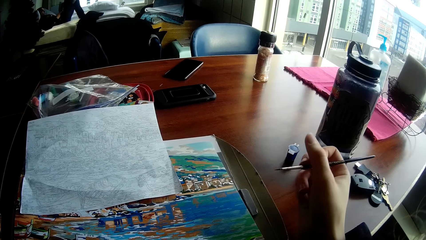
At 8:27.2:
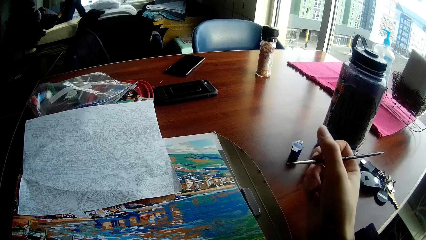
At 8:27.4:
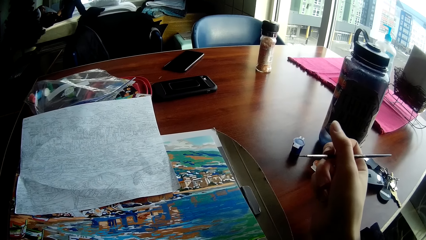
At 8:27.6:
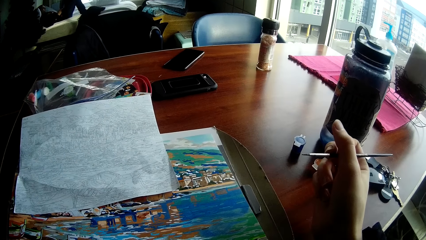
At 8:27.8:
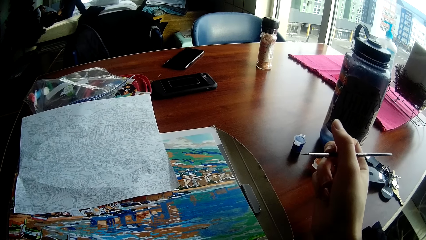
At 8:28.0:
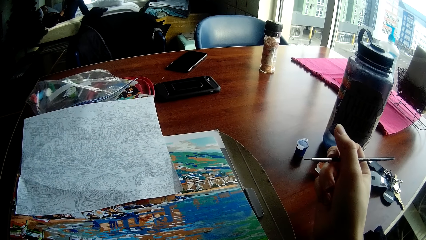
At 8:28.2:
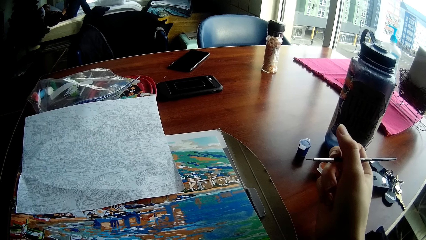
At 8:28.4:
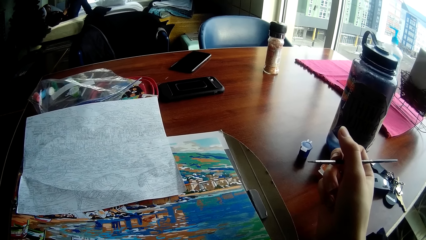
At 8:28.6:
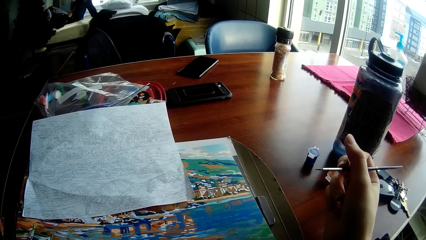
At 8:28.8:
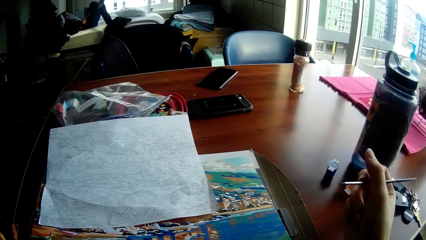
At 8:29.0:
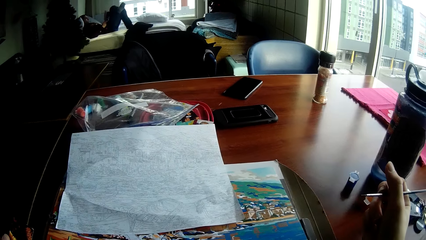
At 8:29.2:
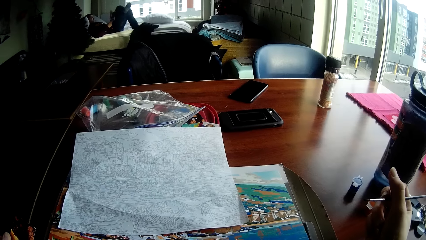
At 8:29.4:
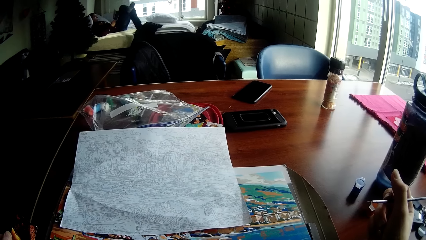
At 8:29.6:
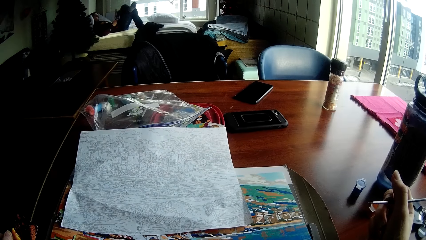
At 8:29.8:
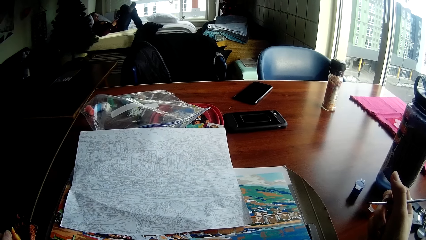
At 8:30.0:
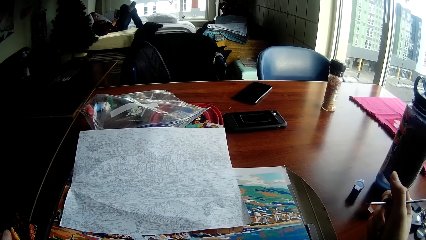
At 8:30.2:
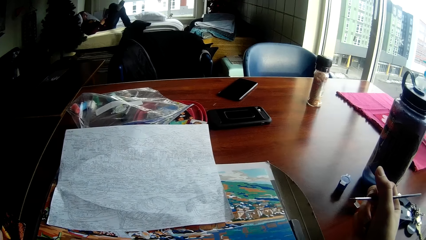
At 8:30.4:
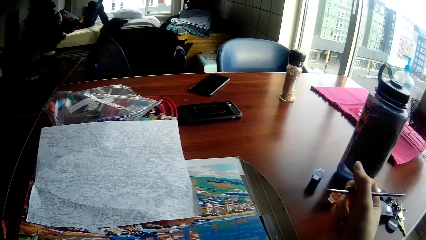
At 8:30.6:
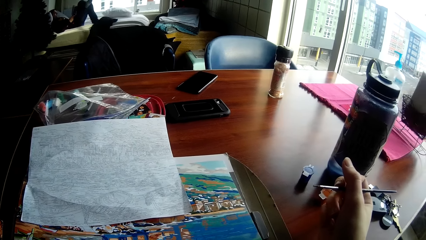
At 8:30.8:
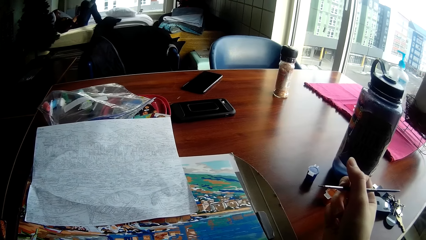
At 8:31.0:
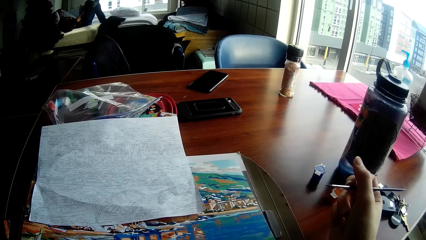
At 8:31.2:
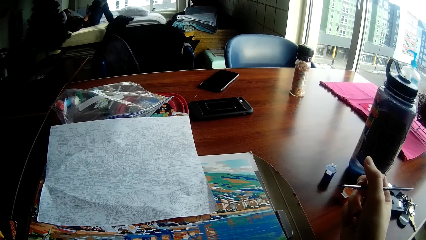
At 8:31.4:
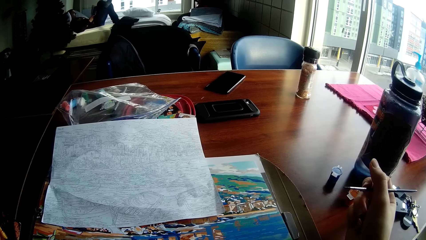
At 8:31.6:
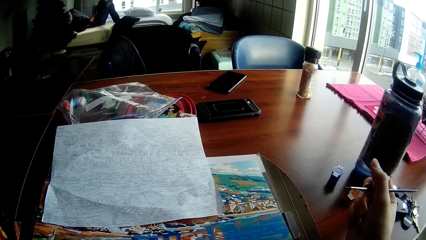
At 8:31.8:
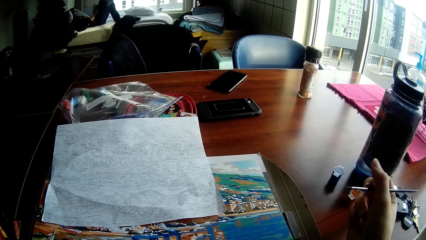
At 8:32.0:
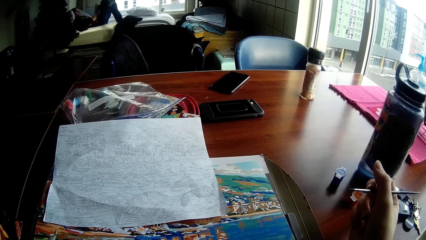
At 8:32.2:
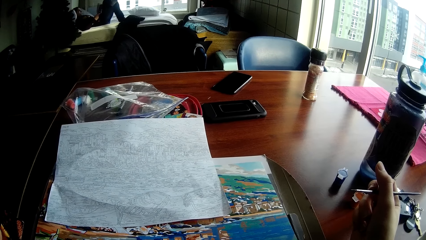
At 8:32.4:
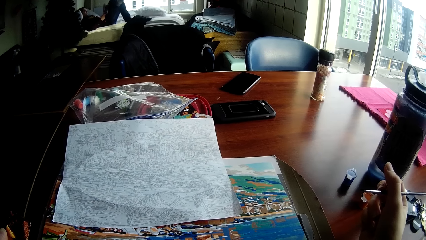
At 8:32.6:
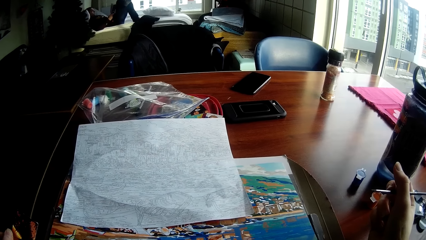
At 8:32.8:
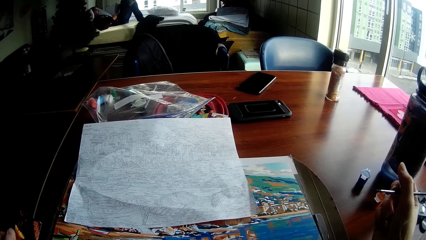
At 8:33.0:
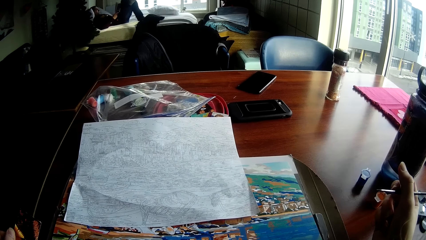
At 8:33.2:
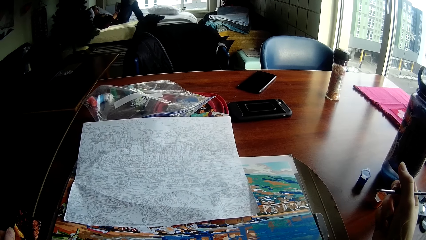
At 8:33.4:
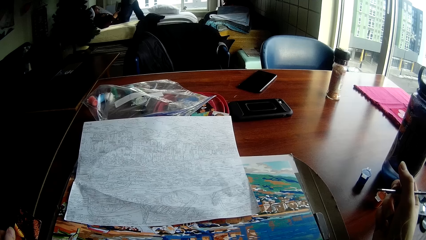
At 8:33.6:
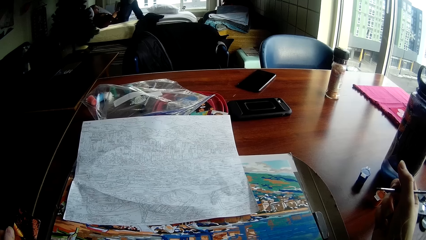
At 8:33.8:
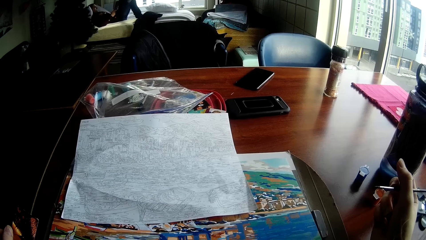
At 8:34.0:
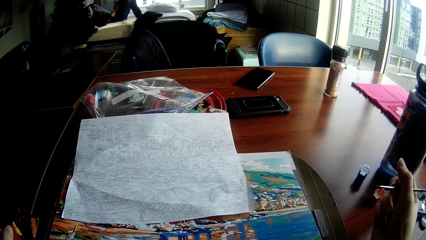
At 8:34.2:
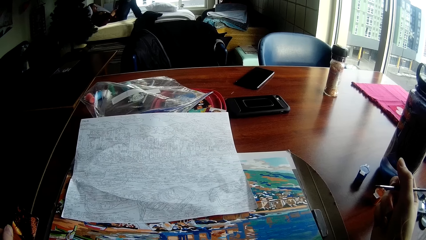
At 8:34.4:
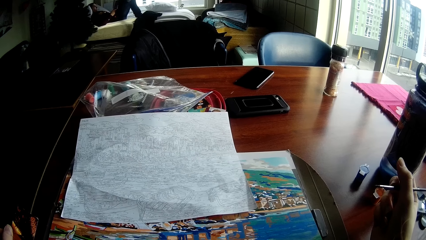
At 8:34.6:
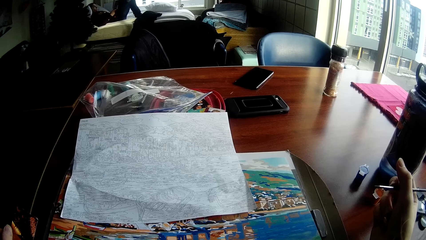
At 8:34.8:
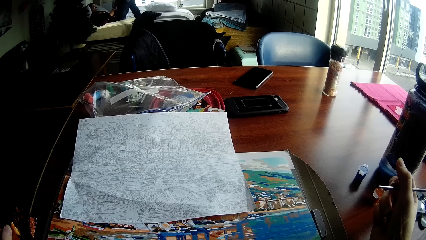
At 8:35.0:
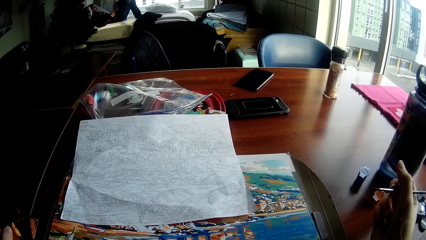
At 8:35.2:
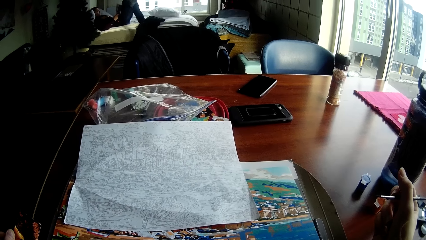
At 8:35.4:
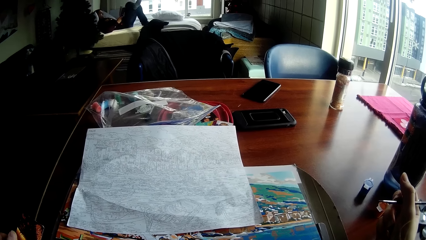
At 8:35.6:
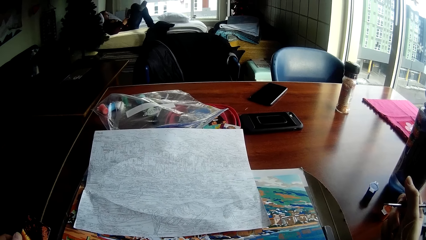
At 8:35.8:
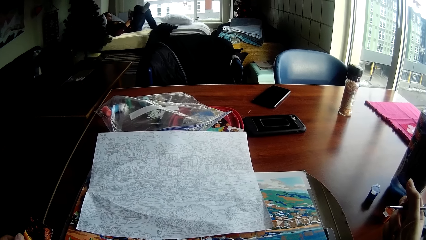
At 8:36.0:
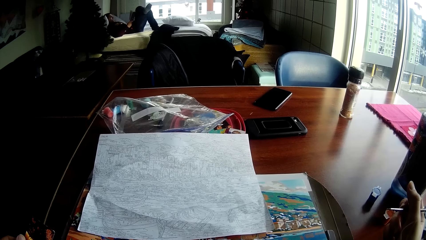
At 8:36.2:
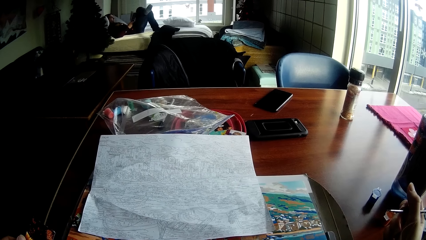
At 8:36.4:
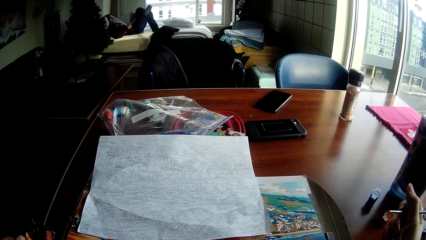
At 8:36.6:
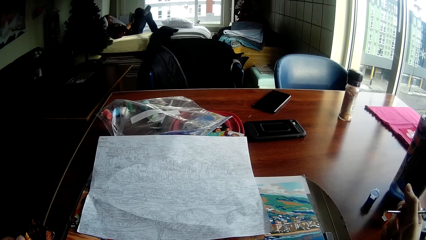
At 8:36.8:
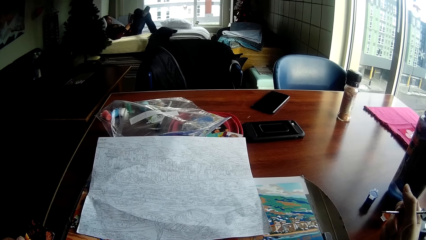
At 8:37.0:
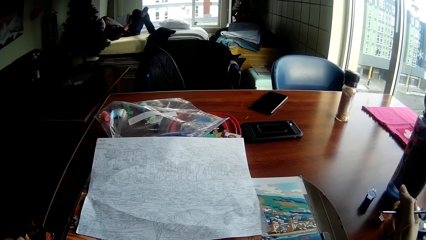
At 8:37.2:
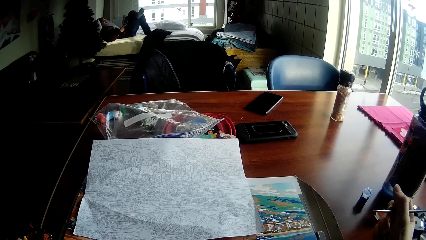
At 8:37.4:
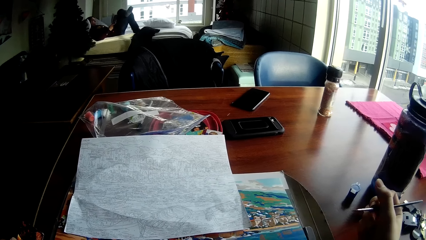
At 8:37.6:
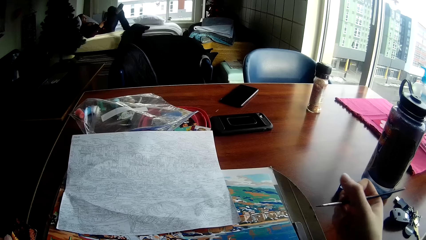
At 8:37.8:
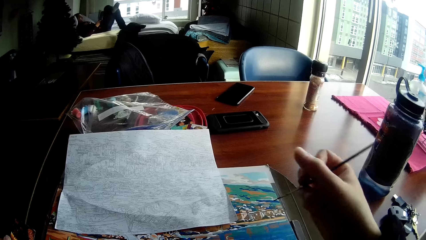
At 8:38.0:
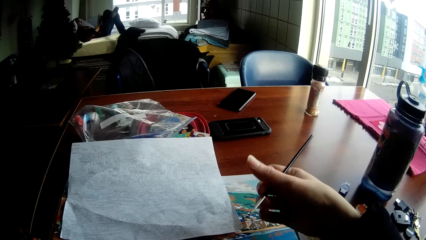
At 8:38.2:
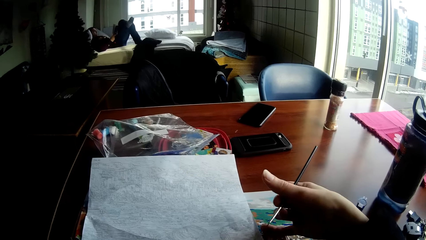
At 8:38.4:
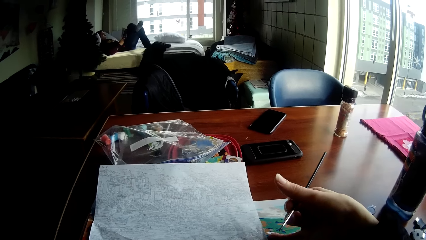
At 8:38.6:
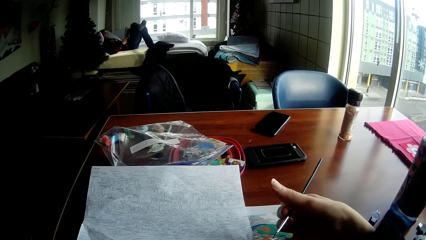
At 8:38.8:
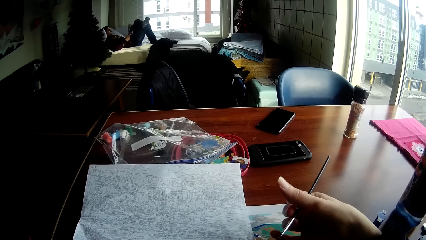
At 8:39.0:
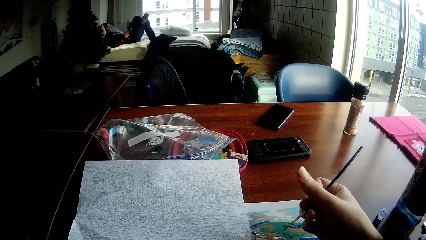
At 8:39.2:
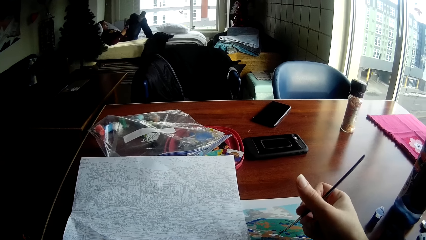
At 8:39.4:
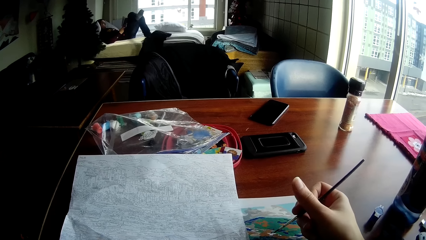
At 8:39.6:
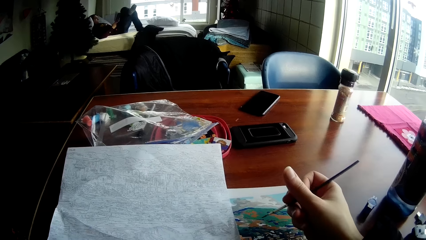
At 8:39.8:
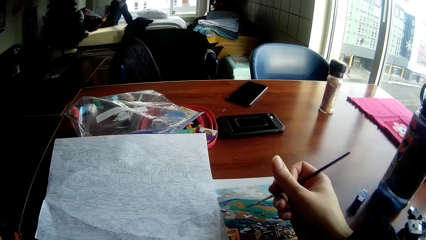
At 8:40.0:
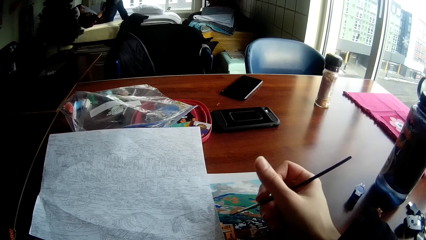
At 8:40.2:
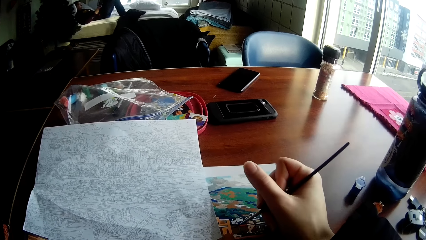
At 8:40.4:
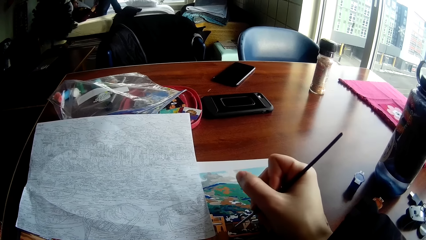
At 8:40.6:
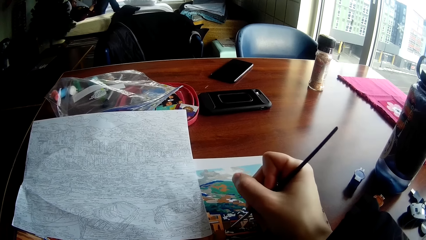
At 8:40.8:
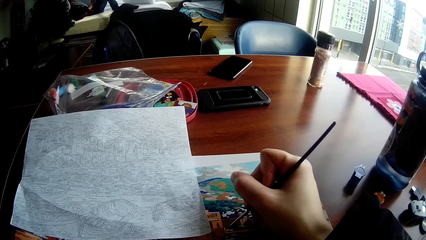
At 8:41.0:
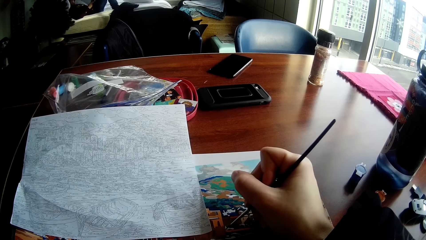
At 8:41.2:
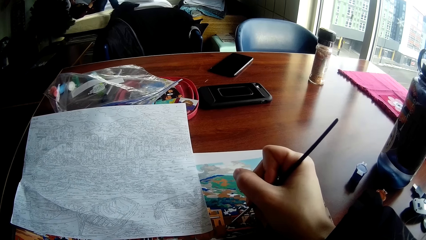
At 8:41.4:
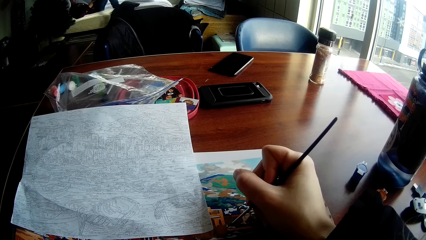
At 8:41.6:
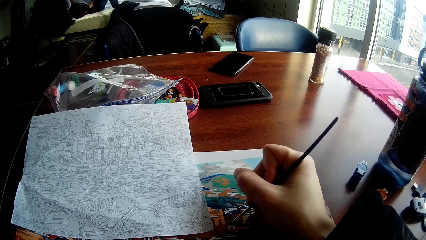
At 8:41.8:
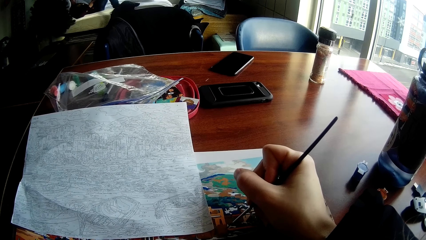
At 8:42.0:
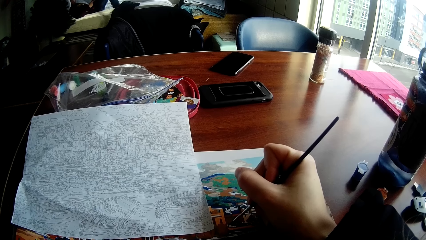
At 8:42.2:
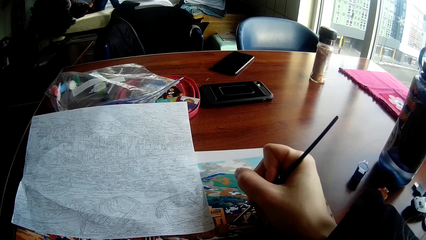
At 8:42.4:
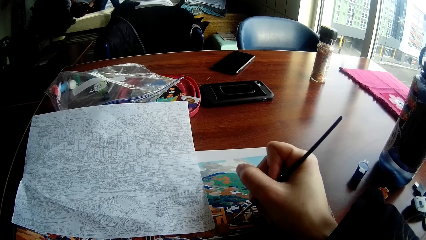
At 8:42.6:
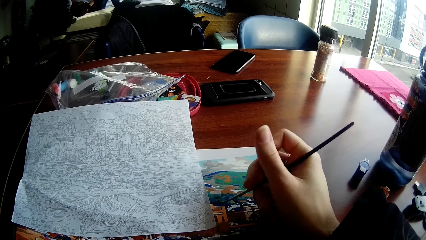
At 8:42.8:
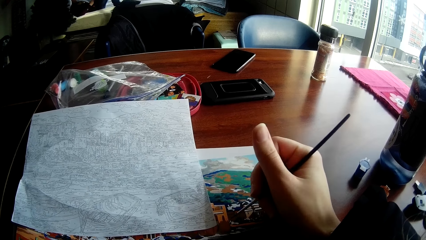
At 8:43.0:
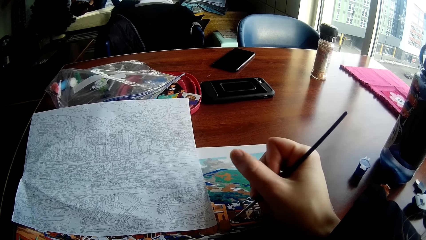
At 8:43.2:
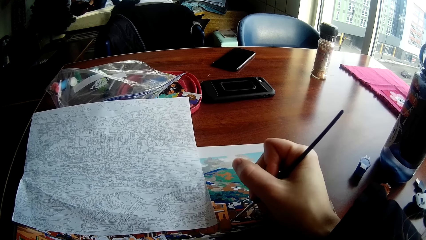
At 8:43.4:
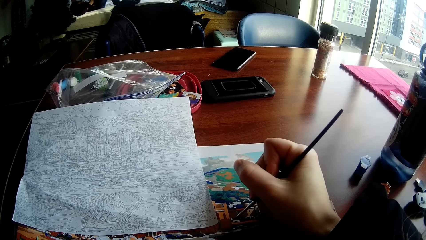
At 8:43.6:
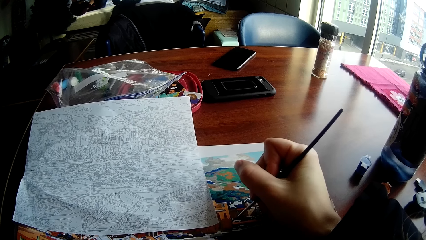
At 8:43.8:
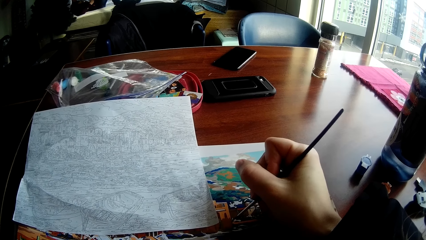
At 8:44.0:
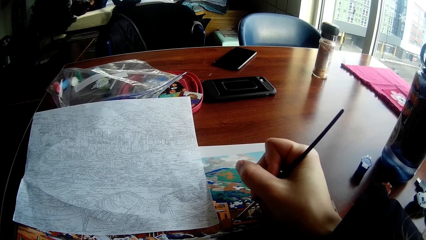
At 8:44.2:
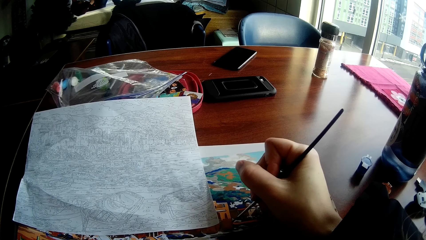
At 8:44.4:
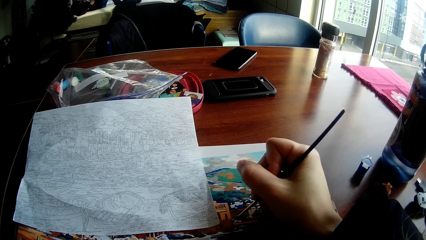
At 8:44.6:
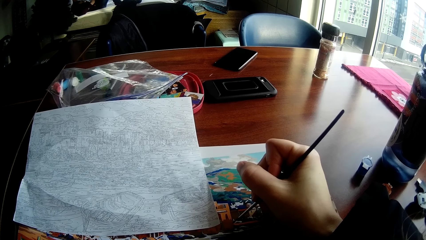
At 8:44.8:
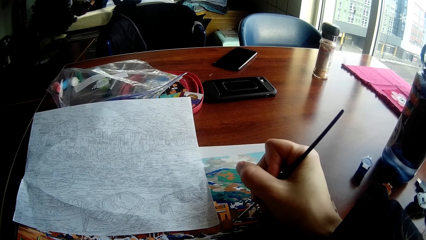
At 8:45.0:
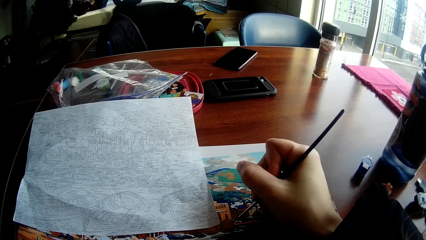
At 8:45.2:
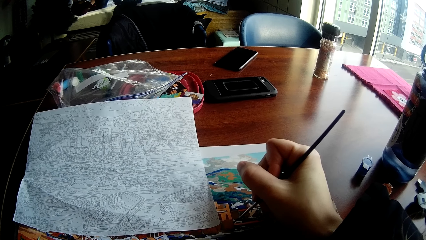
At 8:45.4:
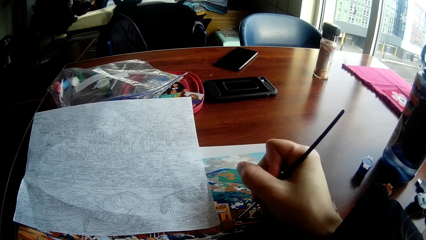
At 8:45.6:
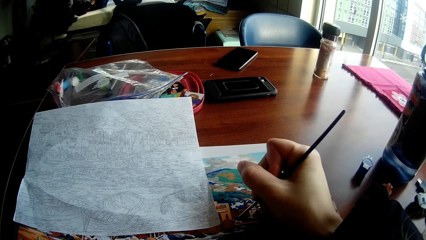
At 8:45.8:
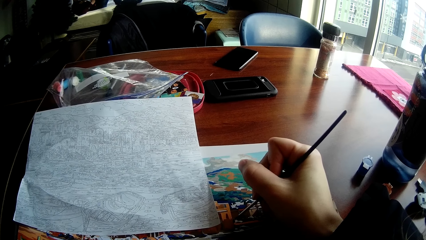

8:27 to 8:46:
The camera wearer pauses painting the wall art. He adjusts a paper on the table with his right hand. He paints the drawing on the table with the painting brush in his right hand.
